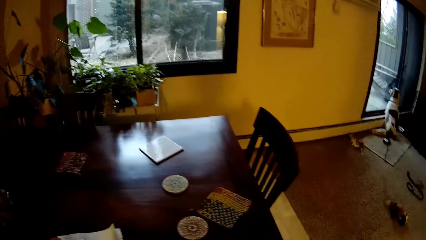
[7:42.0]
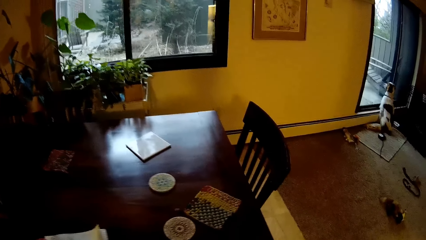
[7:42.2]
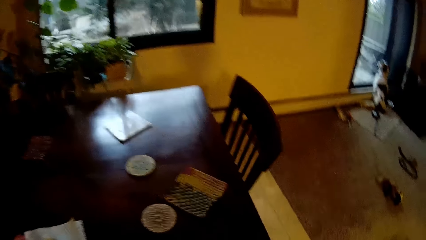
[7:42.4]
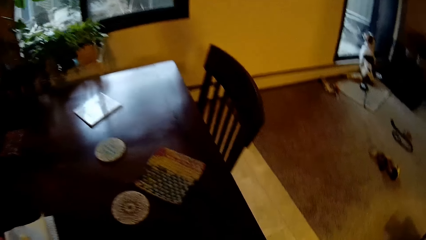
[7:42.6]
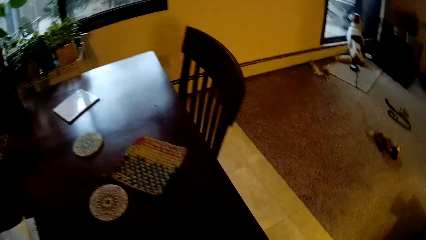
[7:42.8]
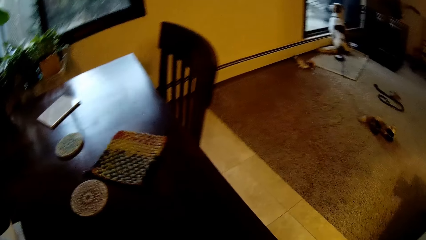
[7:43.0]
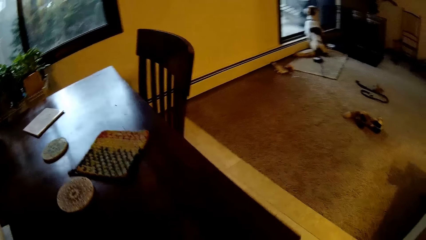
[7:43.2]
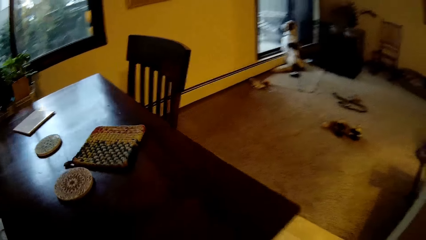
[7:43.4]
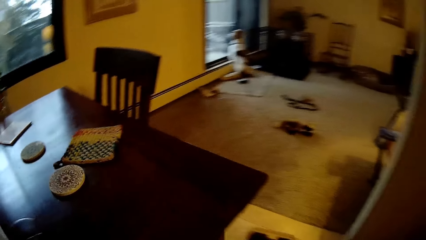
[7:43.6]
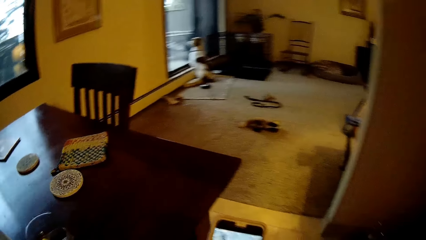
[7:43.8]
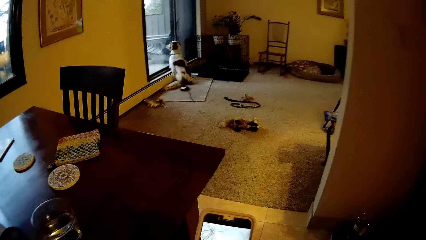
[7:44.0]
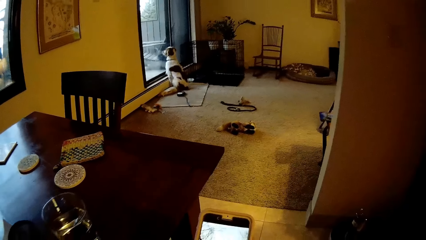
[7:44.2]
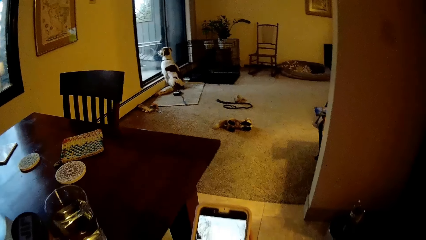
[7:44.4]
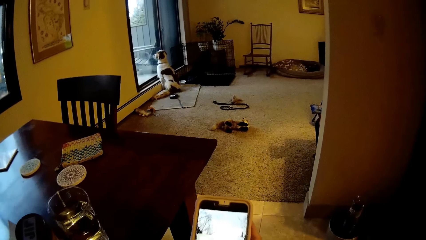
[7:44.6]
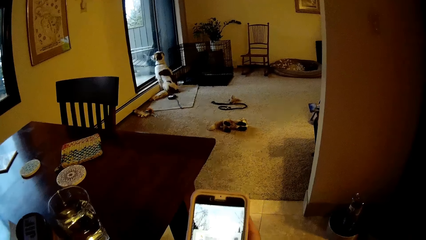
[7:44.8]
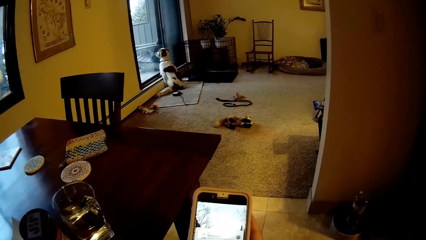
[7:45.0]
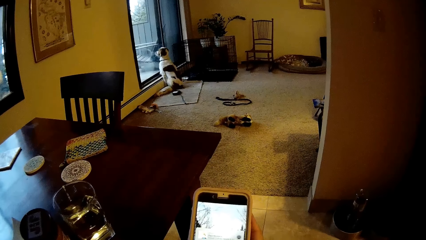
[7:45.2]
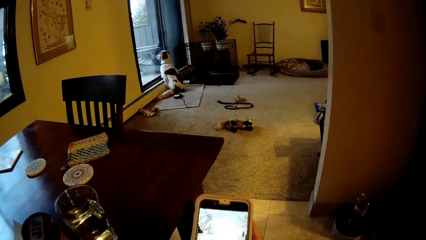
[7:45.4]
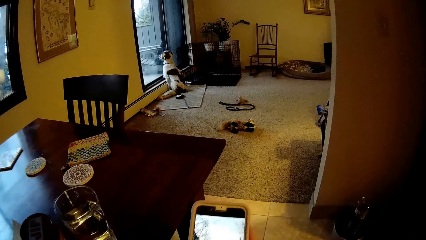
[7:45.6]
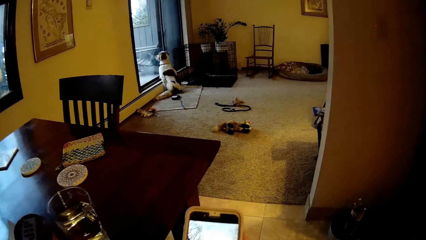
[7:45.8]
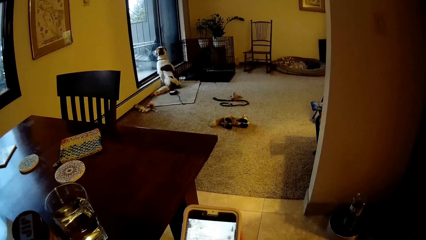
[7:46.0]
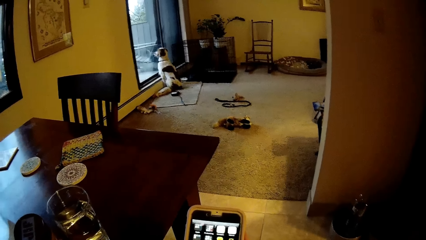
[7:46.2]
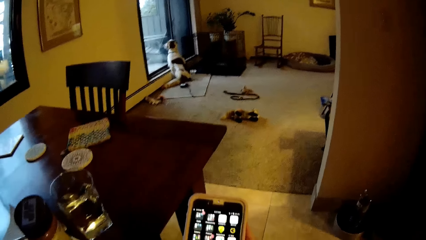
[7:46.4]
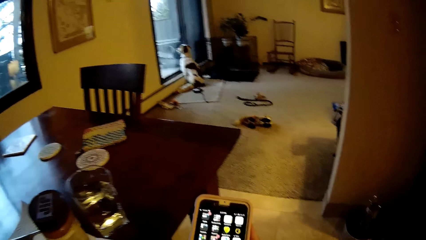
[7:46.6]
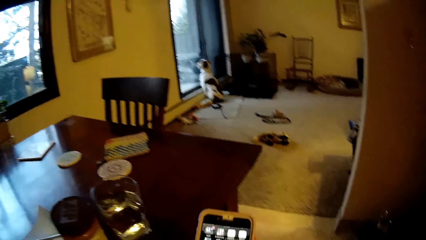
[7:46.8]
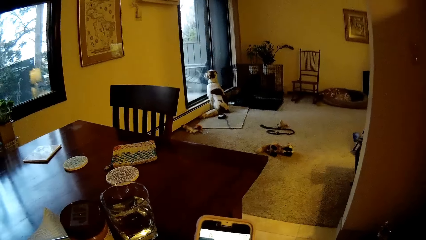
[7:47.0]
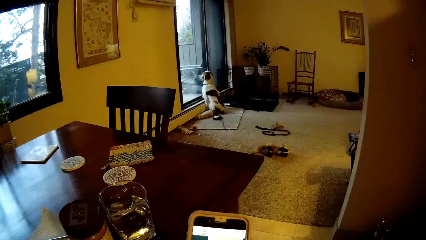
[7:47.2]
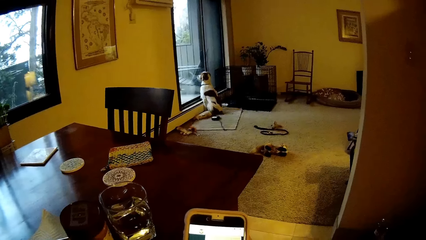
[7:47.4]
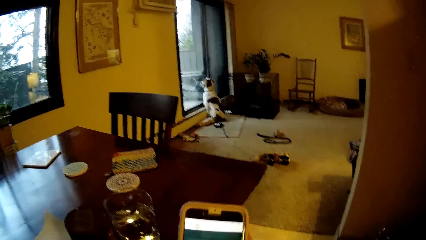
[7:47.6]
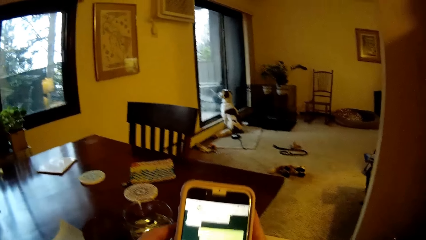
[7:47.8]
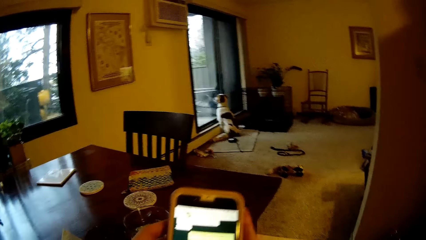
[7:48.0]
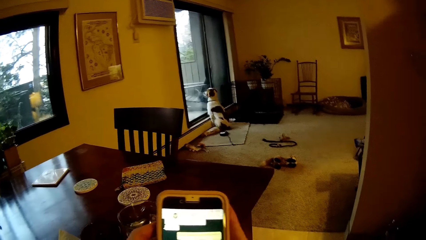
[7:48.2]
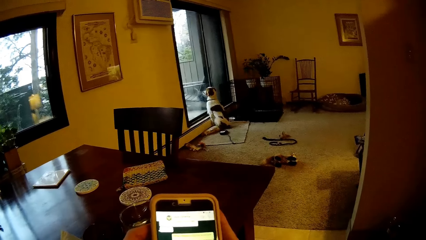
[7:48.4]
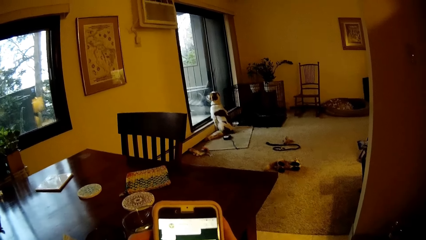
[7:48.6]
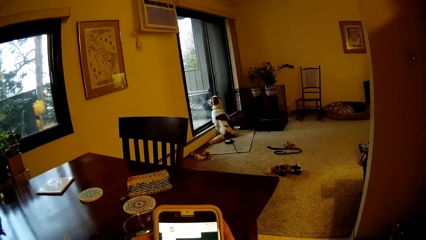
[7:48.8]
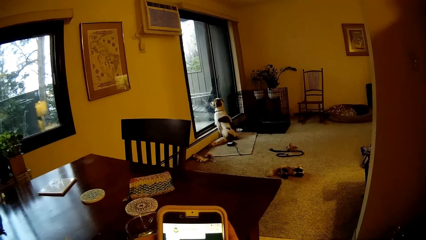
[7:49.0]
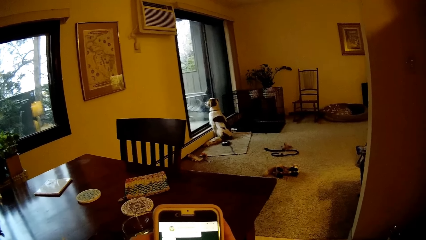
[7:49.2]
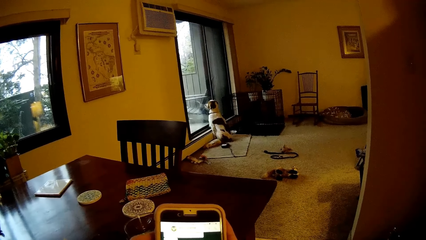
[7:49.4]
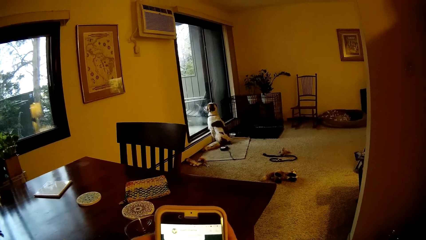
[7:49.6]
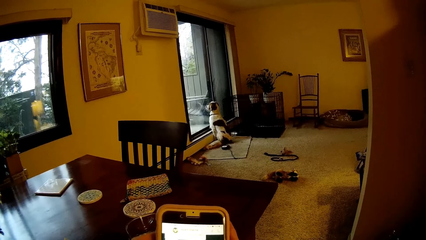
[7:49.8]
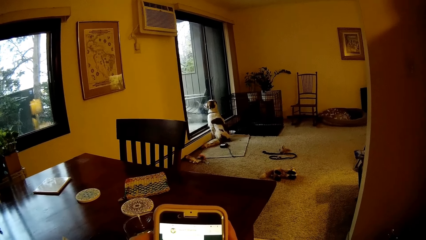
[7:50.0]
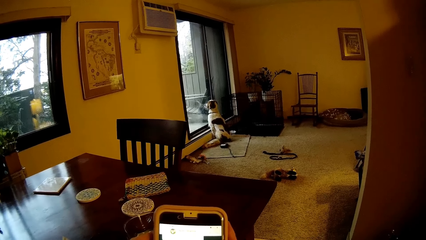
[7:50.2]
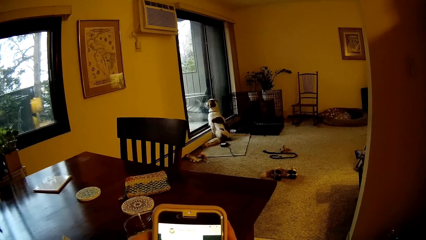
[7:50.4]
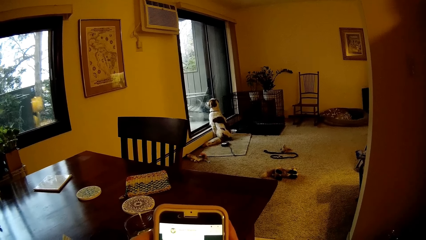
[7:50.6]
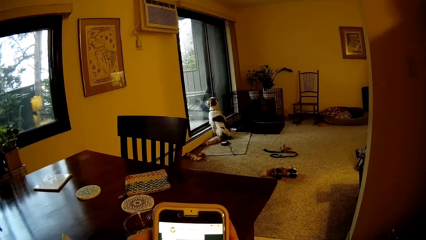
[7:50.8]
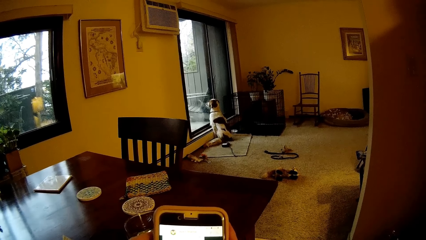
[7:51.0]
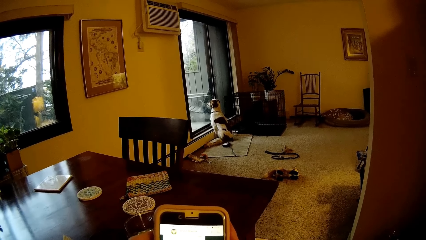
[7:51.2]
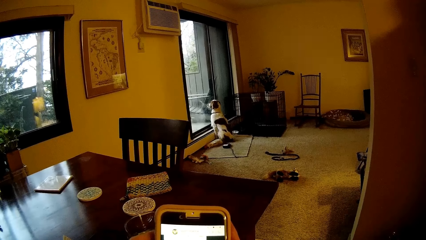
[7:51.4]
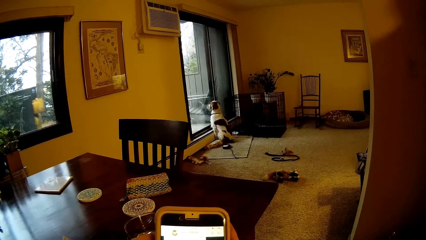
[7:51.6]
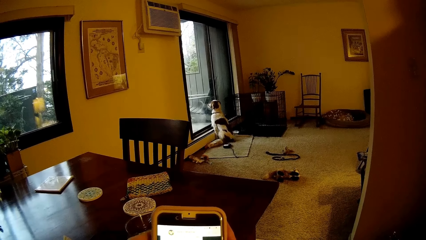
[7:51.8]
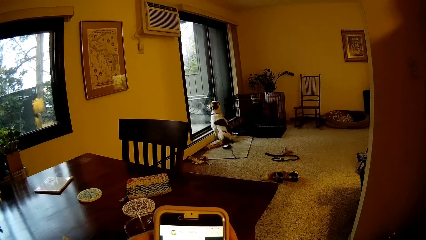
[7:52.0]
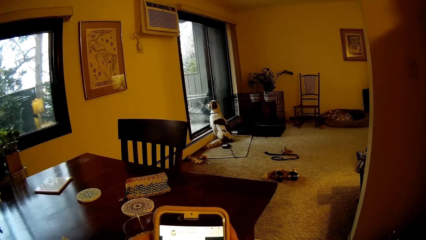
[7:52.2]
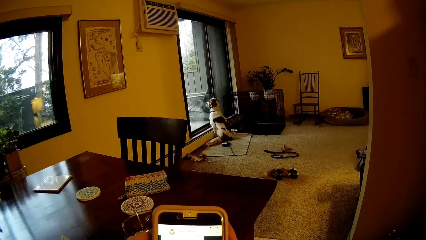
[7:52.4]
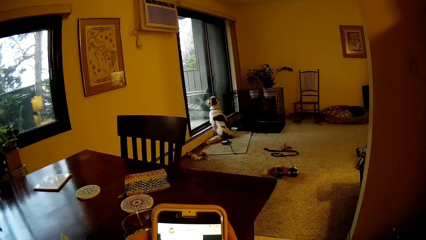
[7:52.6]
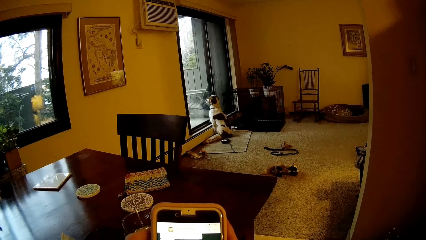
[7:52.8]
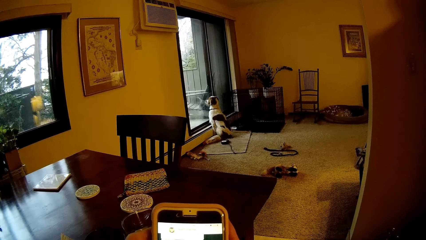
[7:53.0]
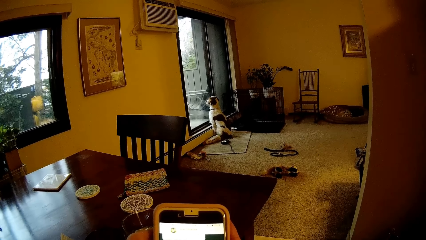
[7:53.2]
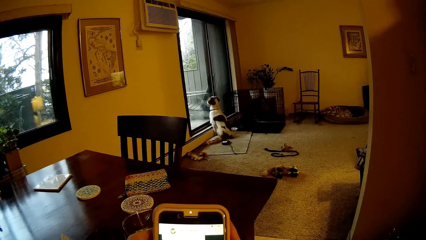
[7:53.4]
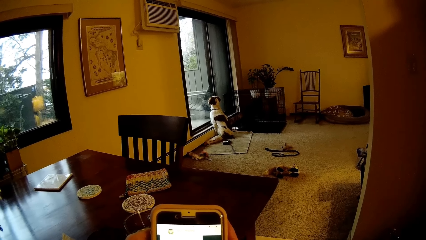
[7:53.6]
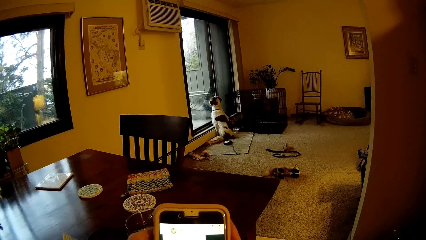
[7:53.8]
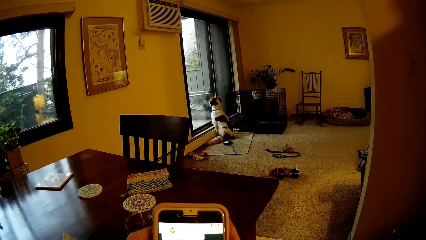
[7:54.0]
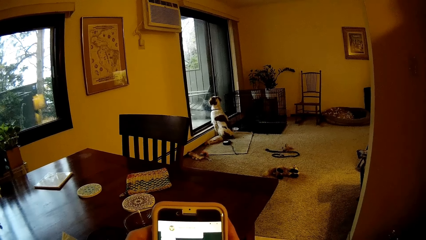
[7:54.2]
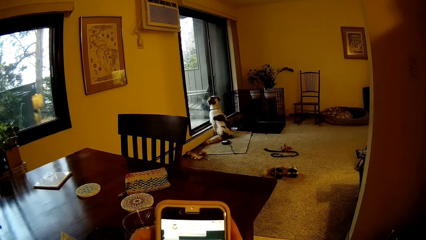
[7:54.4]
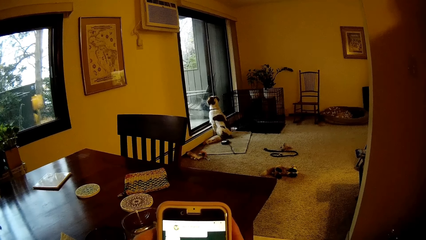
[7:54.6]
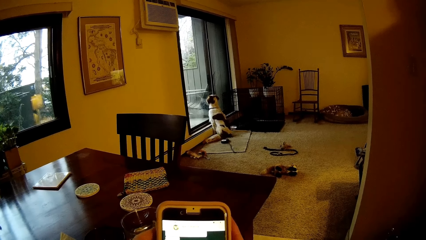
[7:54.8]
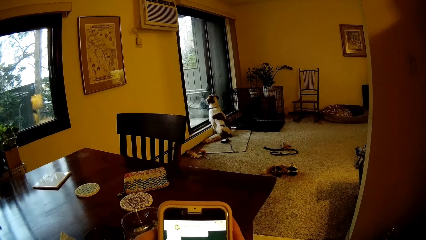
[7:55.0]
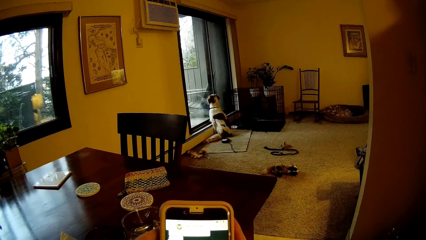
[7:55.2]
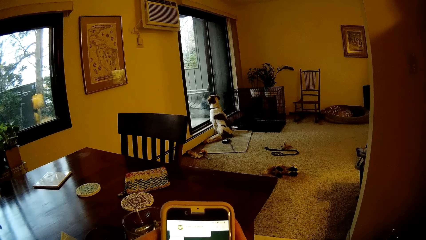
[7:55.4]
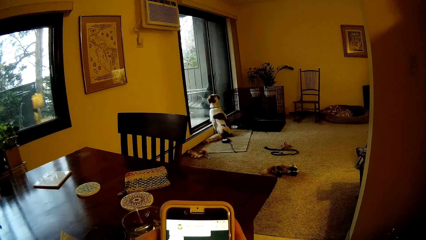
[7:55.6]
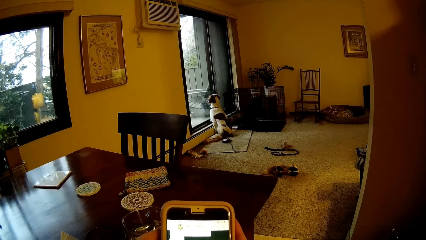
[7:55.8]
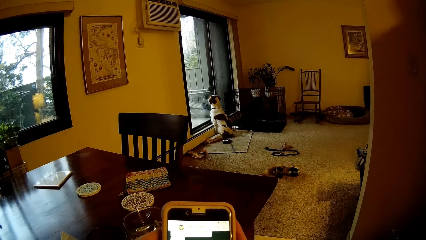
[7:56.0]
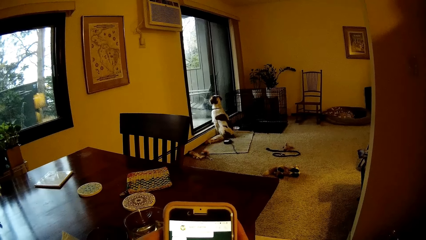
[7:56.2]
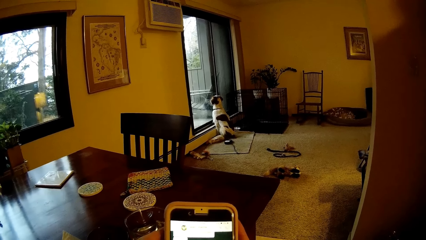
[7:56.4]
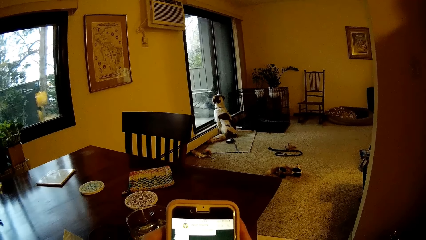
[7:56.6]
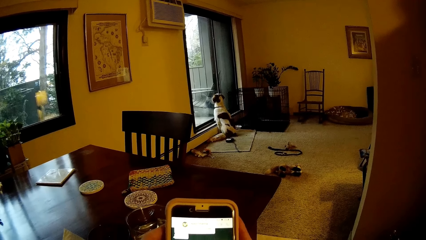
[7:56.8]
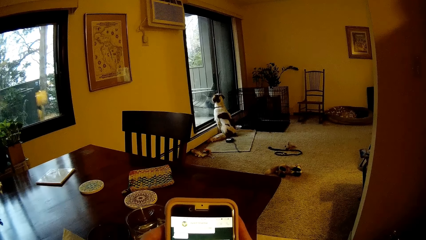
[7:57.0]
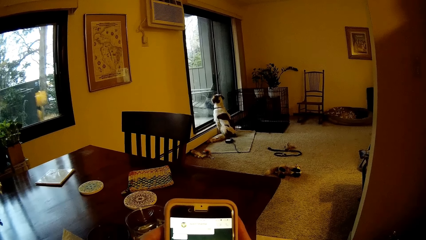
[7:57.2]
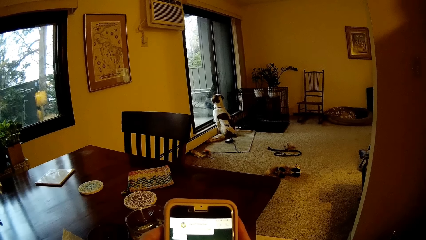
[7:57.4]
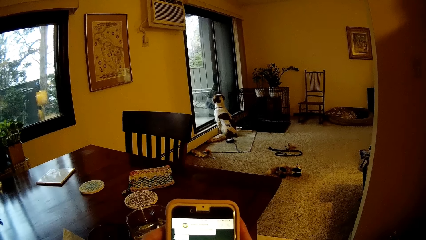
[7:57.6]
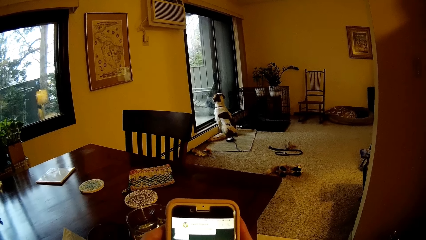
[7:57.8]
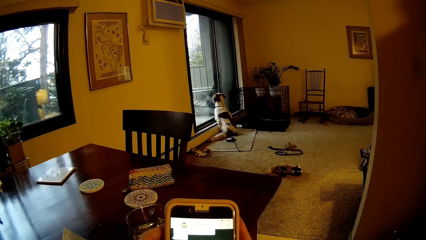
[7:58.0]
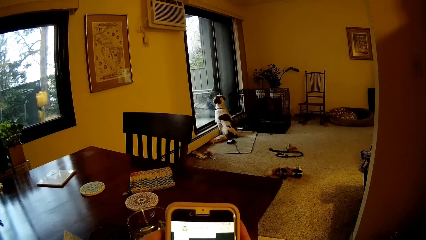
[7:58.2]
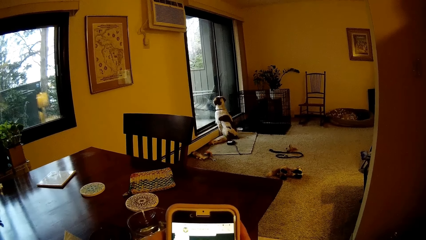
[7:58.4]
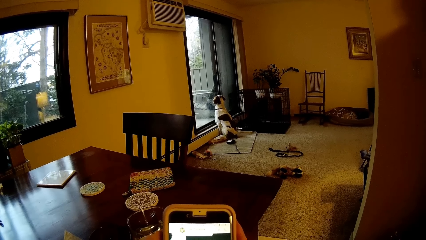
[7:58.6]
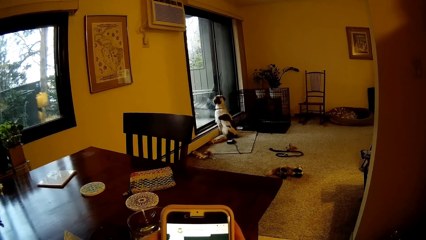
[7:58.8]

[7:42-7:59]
The camera wearer looks around a room. They operate the mobile phone with both hands.
